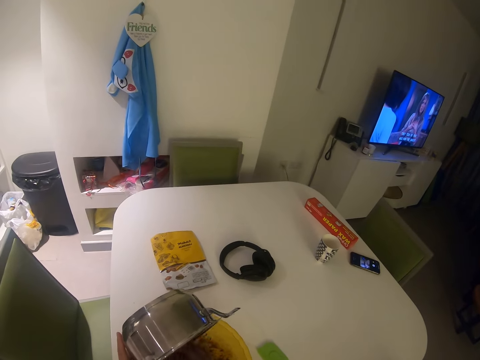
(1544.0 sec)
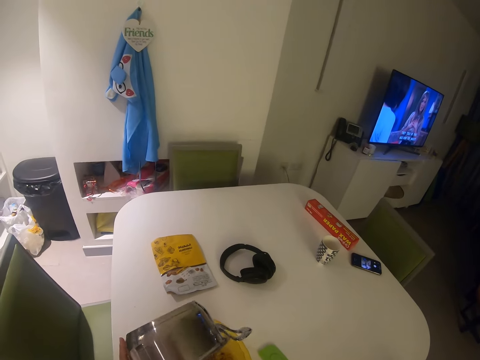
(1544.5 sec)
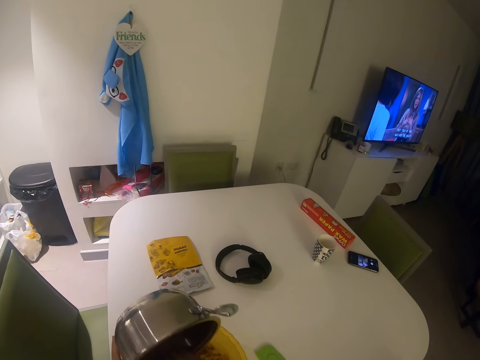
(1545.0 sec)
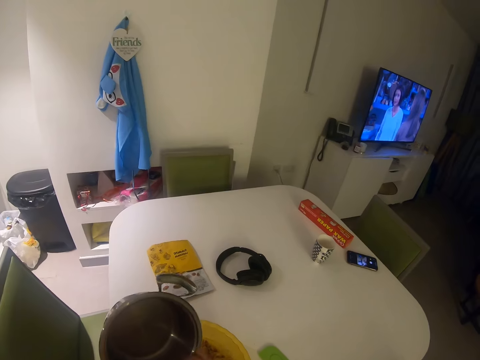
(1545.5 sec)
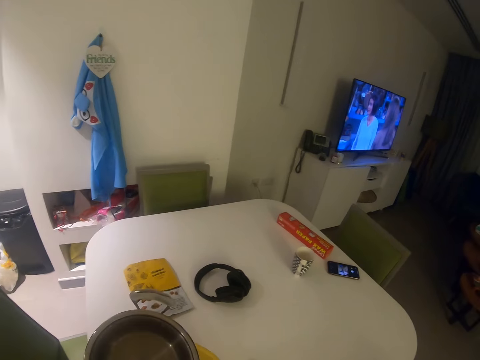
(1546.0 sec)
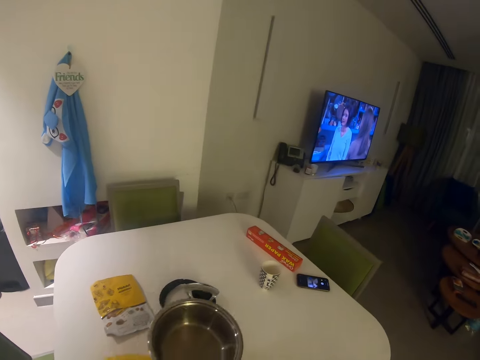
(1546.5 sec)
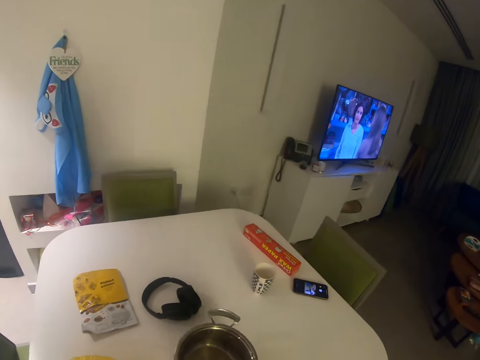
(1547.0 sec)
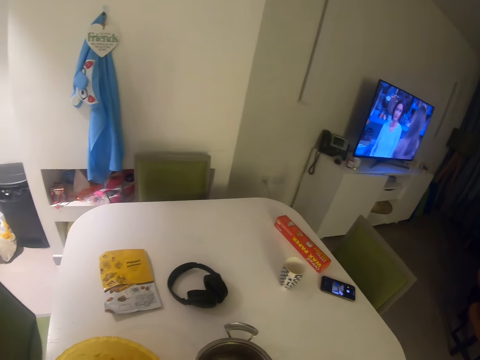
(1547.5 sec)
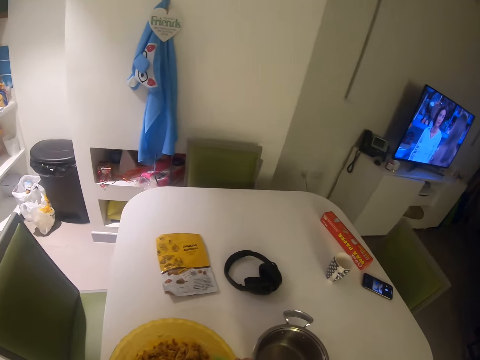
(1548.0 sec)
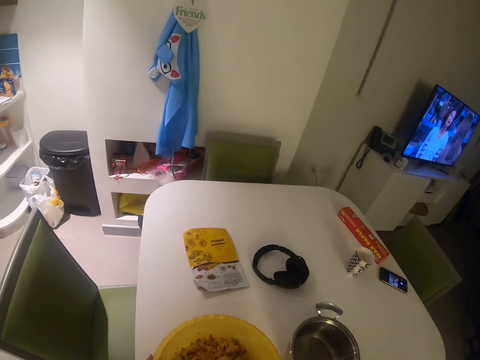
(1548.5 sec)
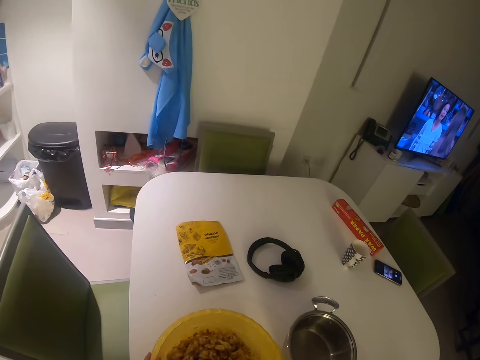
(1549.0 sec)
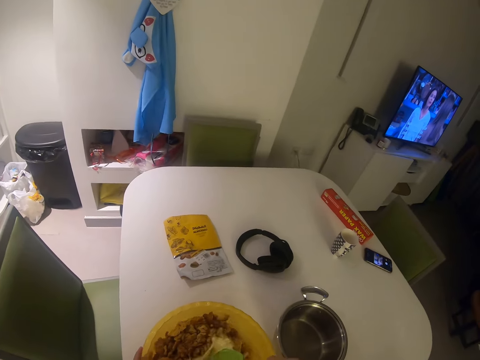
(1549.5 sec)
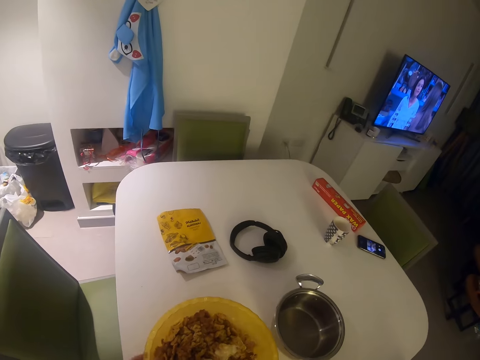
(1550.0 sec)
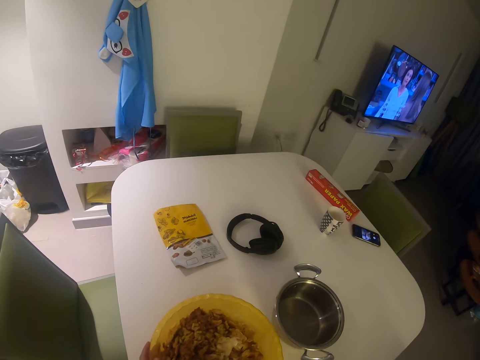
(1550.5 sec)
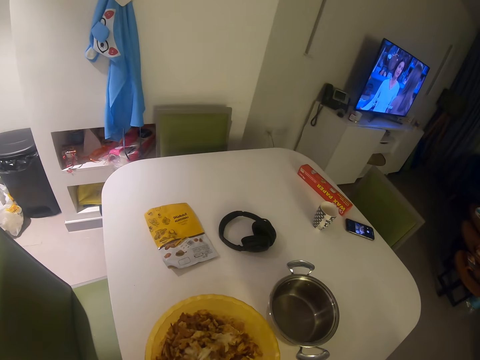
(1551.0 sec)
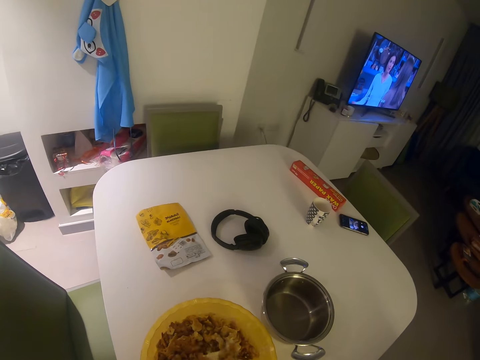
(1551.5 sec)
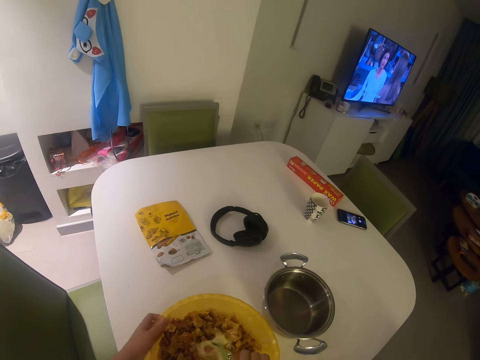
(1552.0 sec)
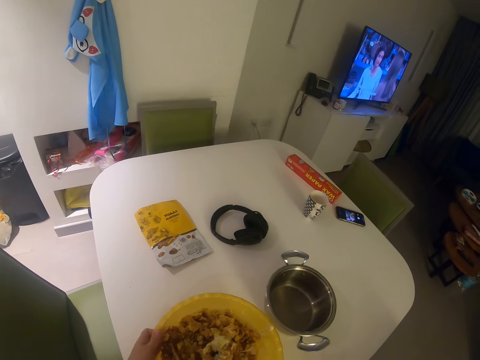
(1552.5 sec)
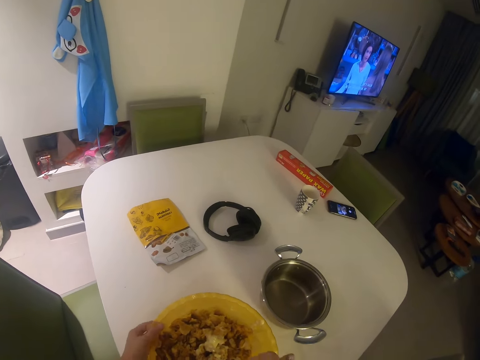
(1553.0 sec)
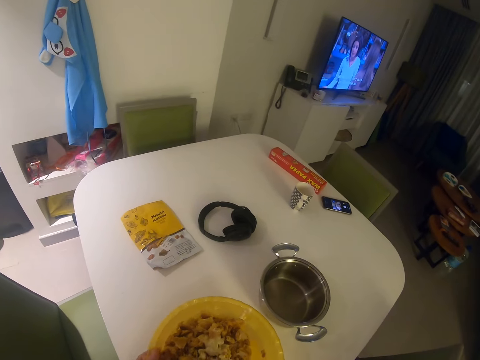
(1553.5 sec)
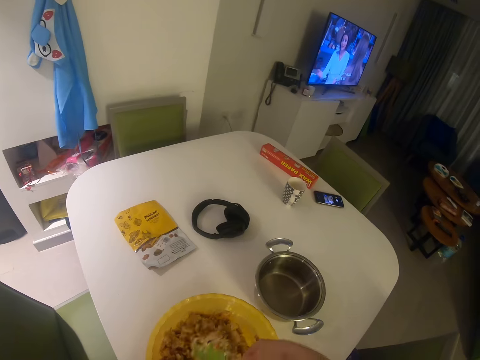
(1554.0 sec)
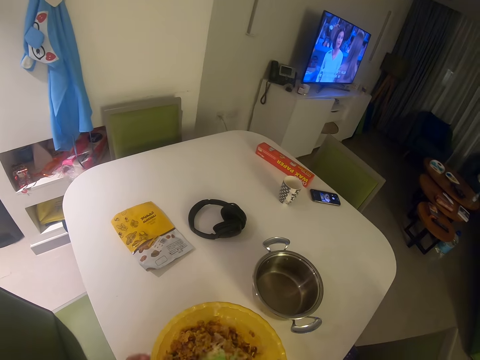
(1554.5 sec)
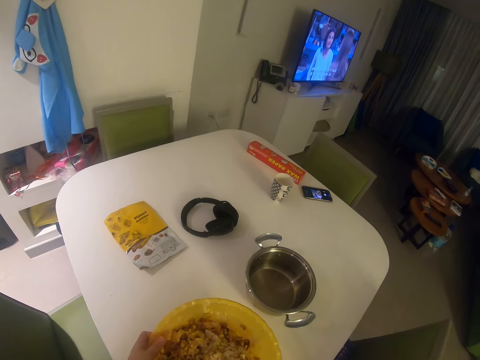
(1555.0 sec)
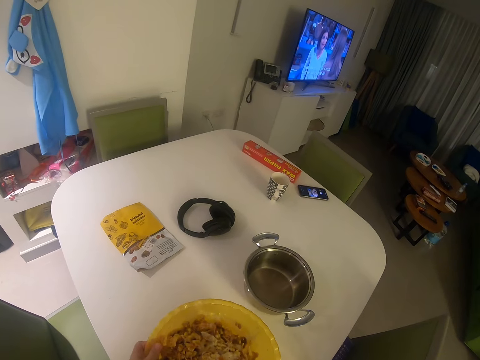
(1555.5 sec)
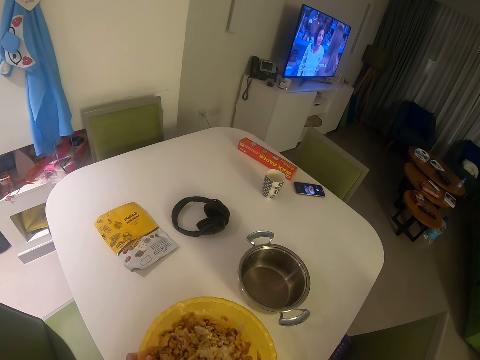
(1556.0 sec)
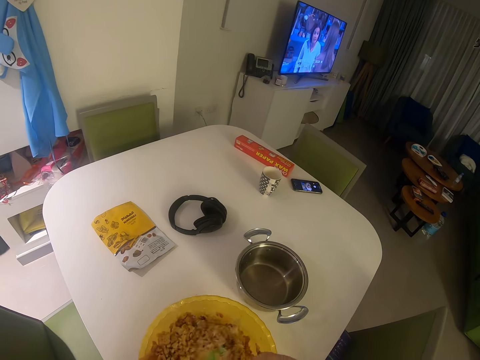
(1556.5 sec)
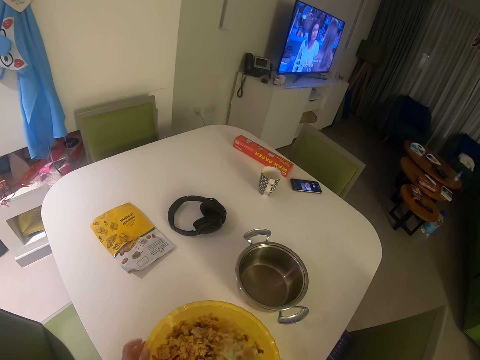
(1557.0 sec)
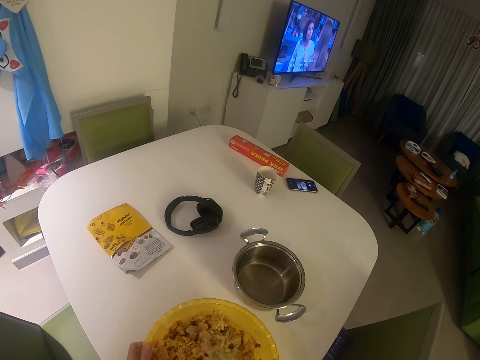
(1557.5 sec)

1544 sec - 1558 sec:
The camera wearer puts the bowl on the table. They drop the pot on the table. They mix the pasta with the pudding.

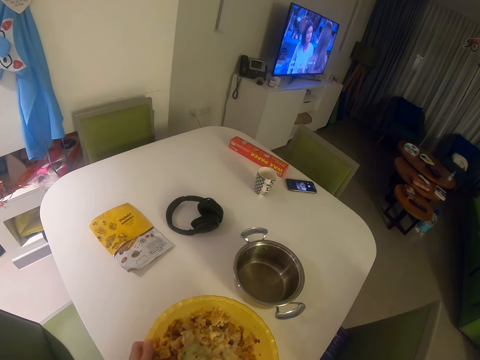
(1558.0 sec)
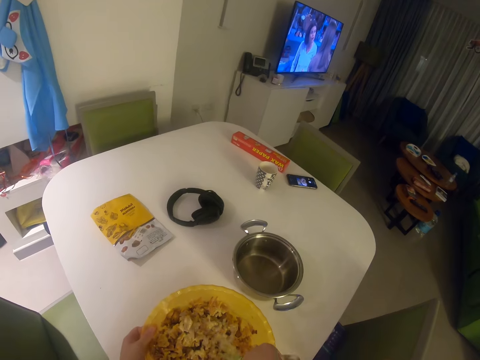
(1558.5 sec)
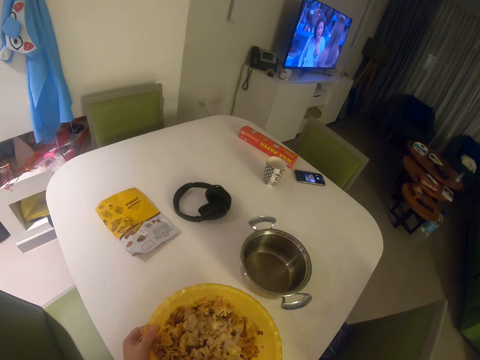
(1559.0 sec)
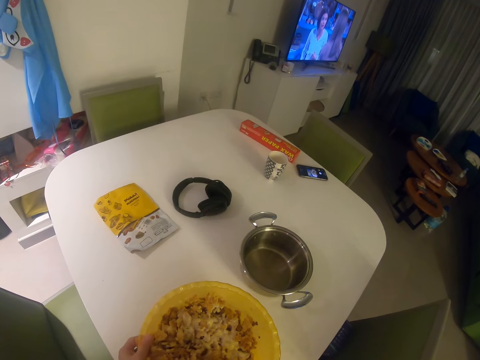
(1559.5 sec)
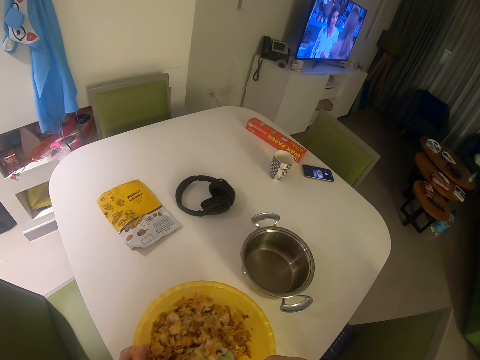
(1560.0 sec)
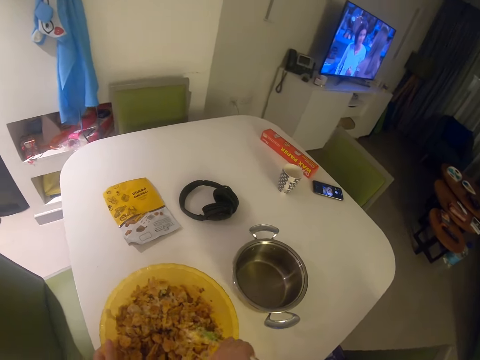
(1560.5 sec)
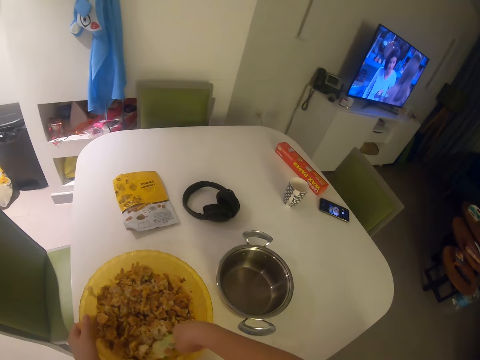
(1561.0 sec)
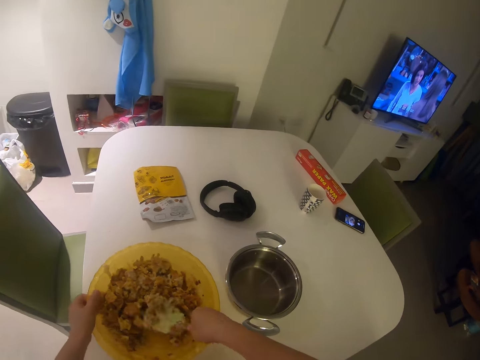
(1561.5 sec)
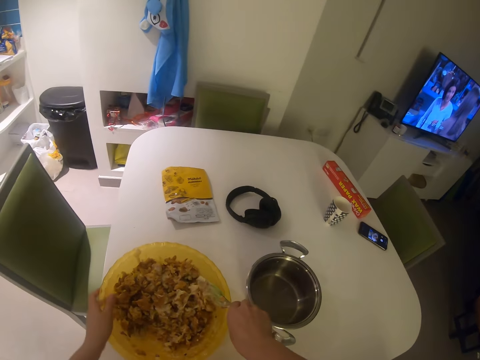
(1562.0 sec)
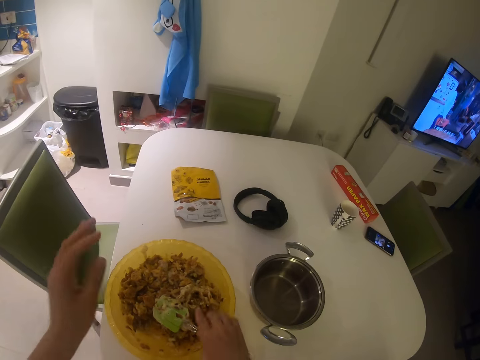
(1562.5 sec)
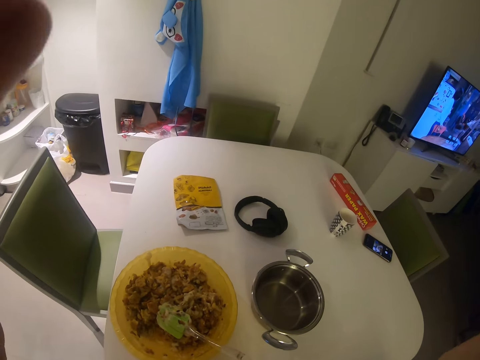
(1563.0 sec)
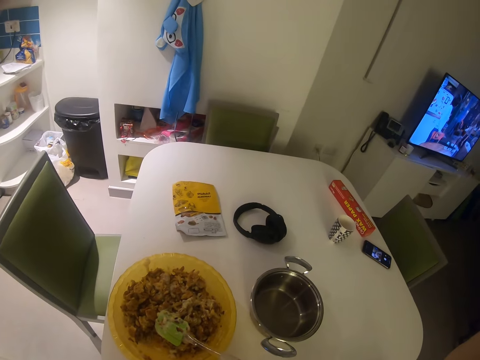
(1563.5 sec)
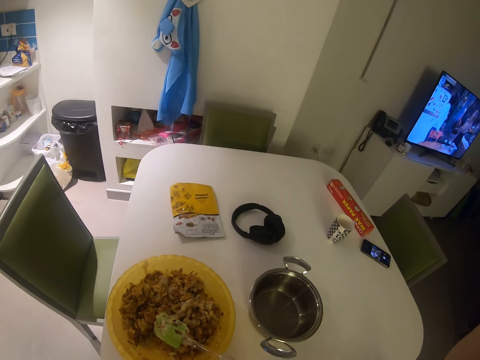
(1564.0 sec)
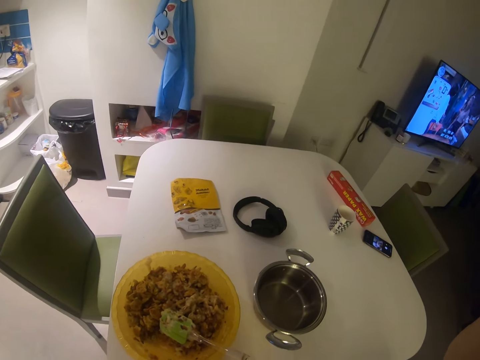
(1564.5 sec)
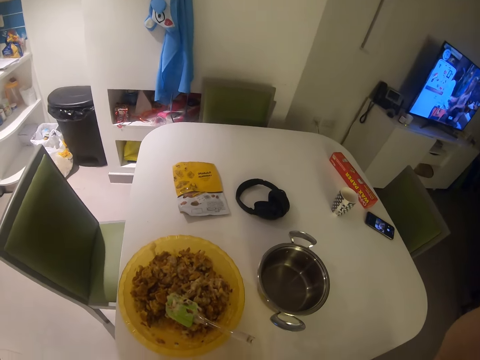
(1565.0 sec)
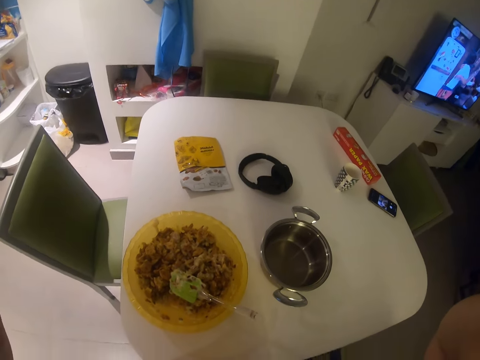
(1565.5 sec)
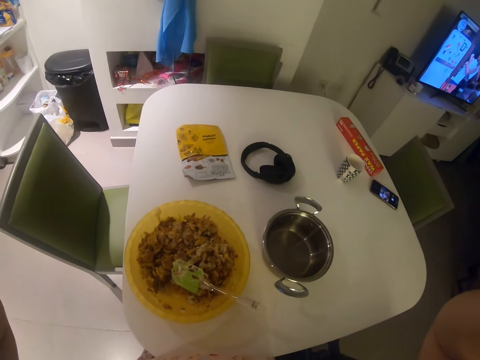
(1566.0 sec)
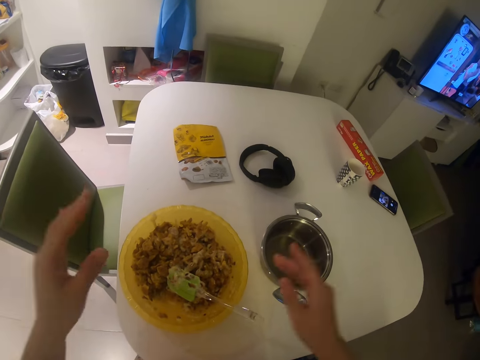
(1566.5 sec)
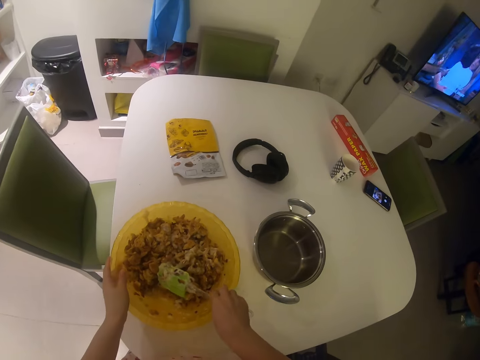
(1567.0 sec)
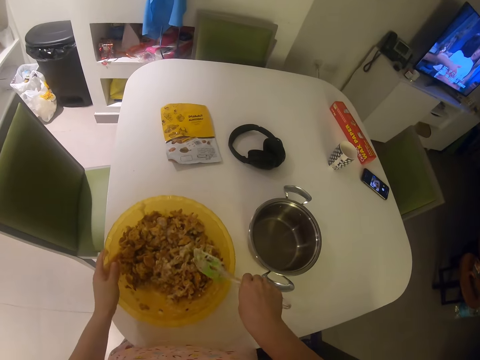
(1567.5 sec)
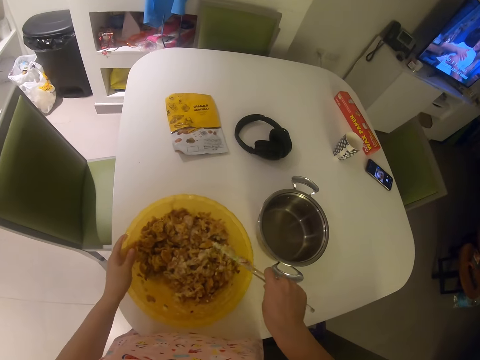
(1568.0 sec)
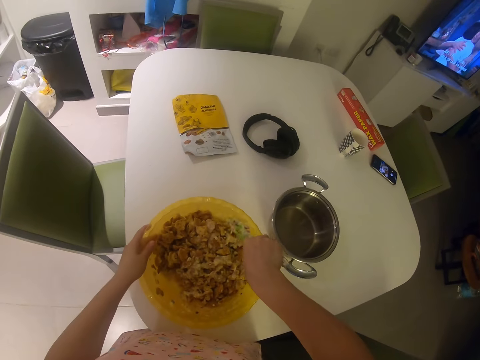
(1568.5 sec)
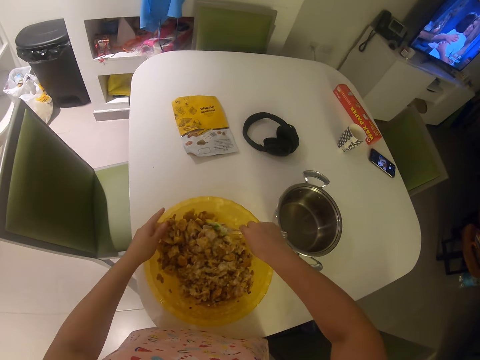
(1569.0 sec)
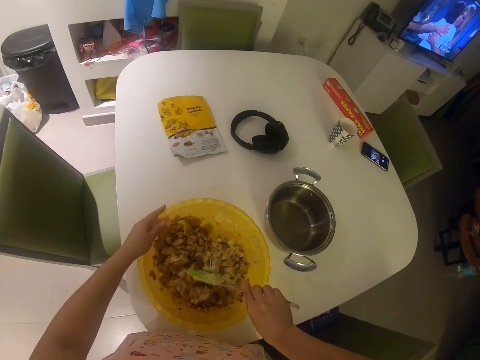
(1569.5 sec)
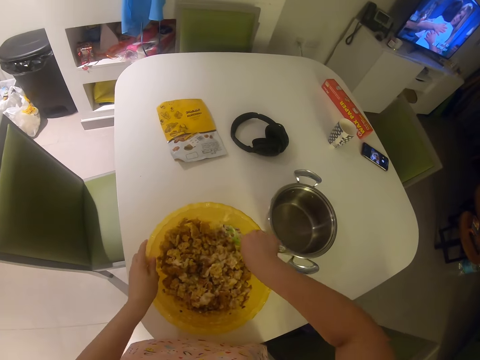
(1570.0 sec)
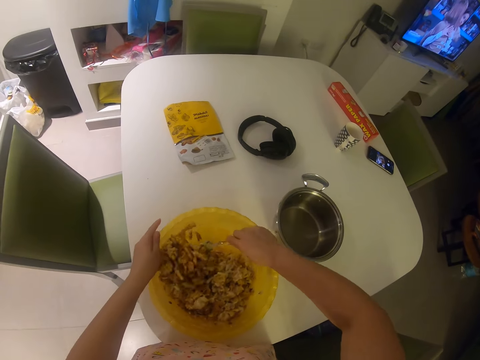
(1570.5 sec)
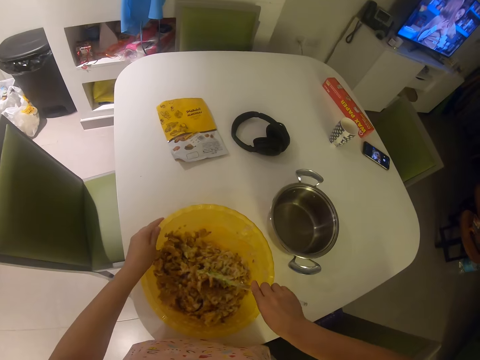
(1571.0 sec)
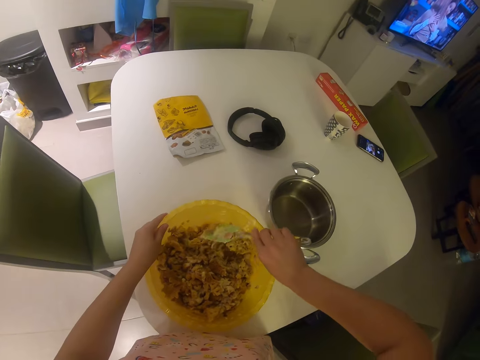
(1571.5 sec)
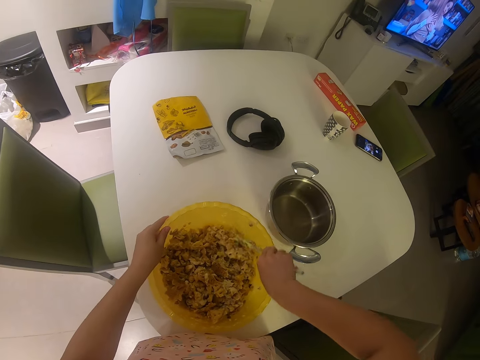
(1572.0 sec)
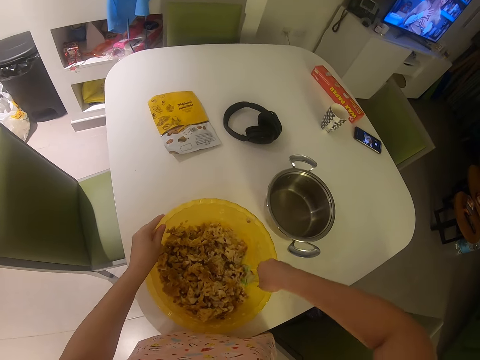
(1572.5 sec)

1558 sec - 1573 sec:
The camera wearer adjusts the camera. They touch the bowl. They pick up the spoon. They mix something in the bowl.
